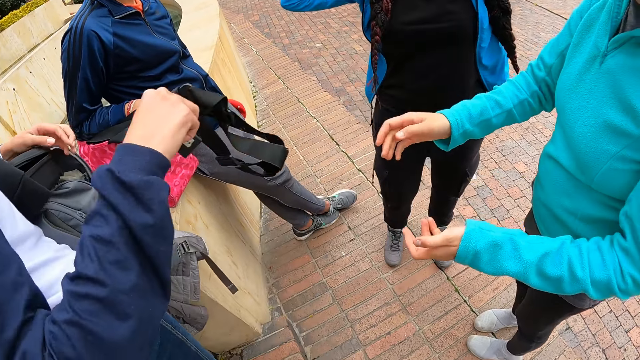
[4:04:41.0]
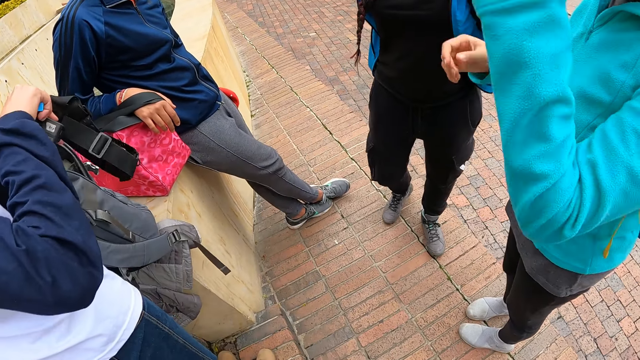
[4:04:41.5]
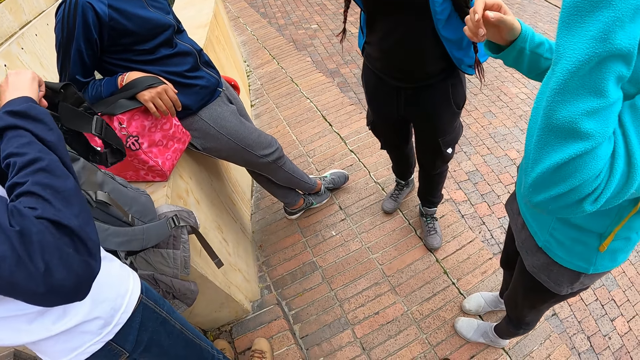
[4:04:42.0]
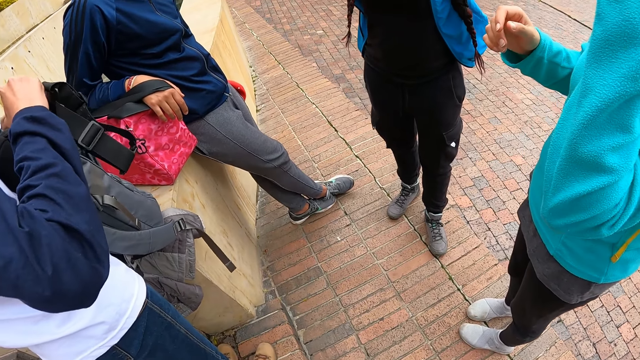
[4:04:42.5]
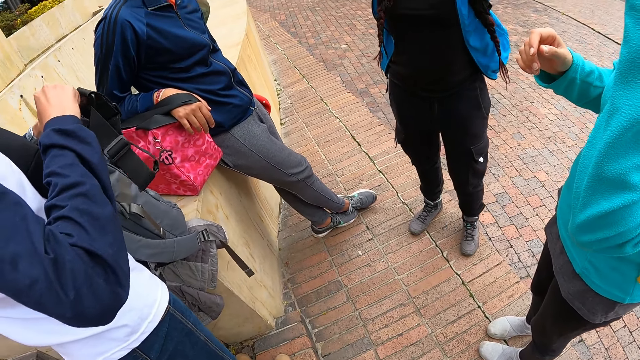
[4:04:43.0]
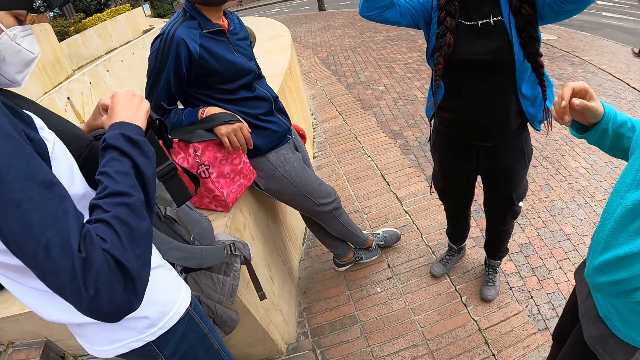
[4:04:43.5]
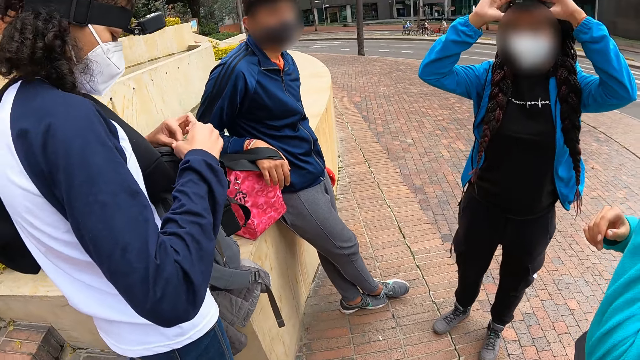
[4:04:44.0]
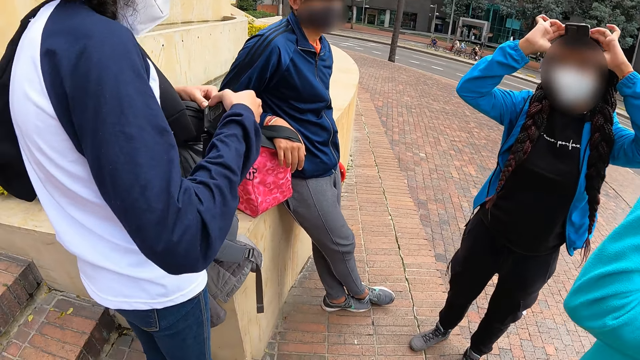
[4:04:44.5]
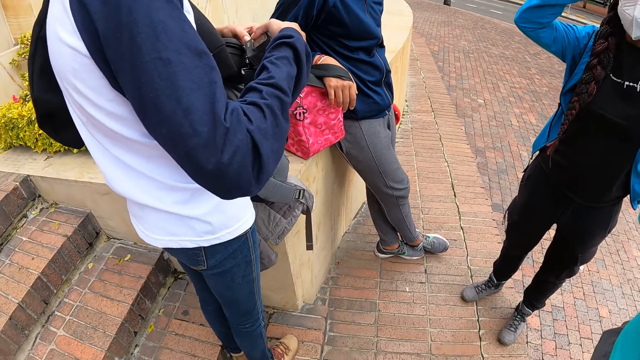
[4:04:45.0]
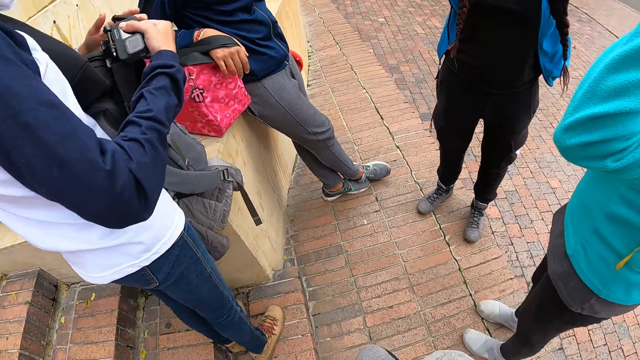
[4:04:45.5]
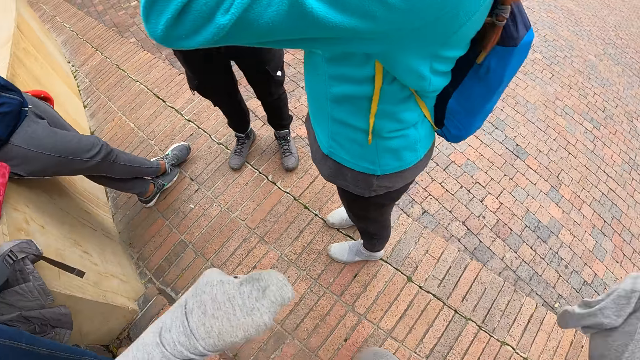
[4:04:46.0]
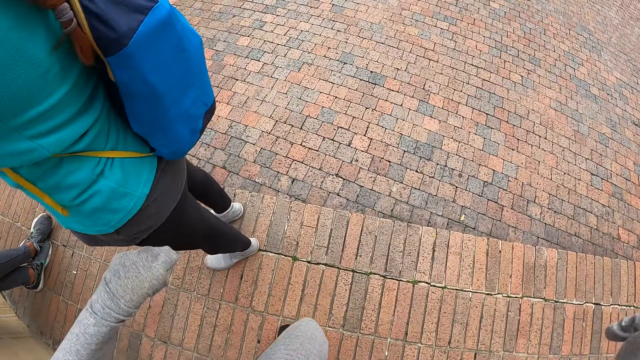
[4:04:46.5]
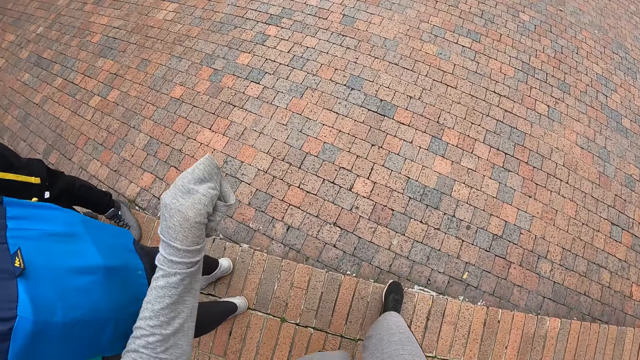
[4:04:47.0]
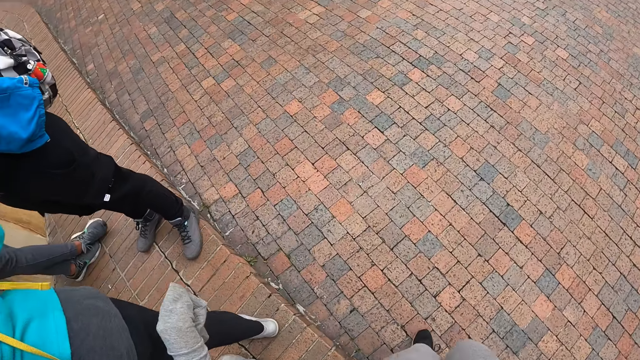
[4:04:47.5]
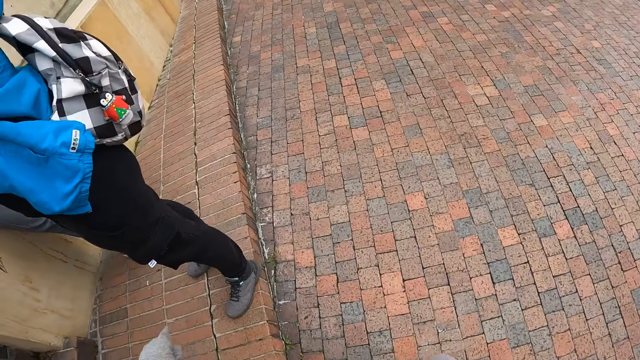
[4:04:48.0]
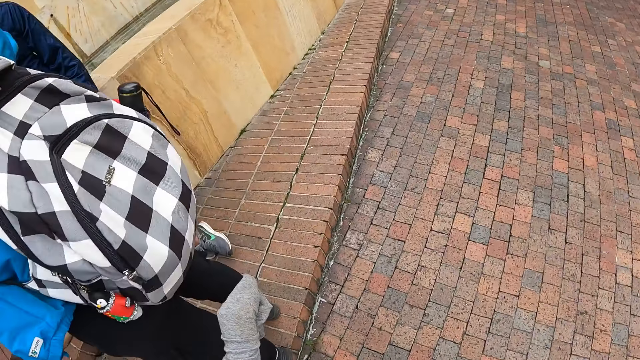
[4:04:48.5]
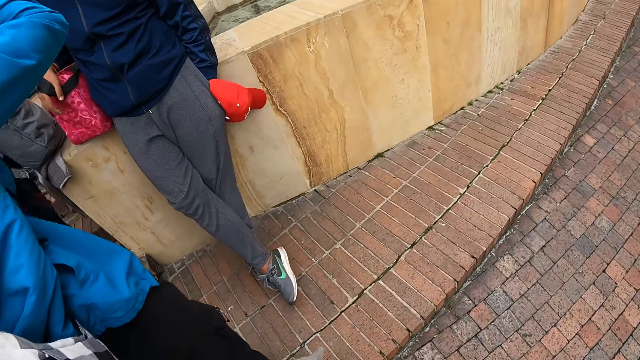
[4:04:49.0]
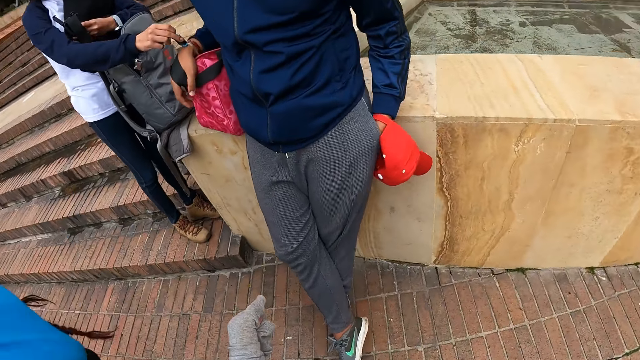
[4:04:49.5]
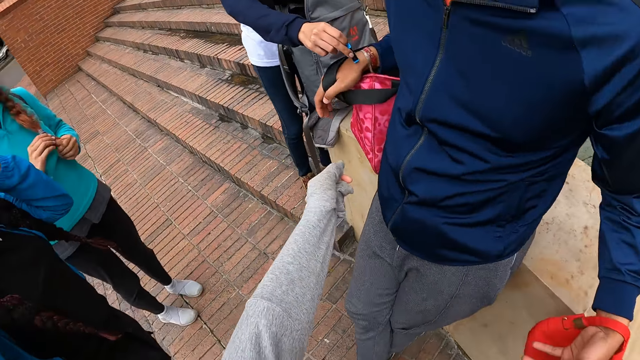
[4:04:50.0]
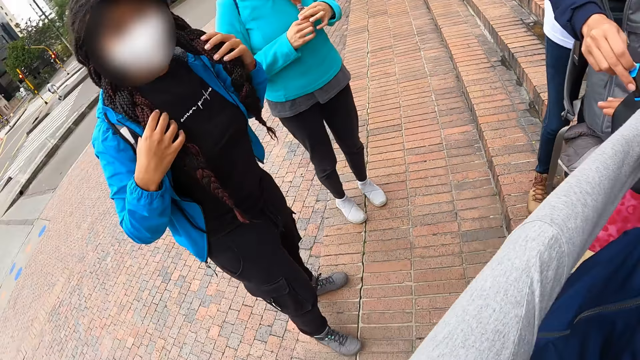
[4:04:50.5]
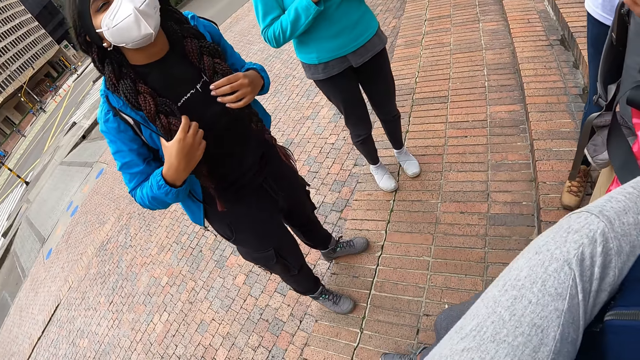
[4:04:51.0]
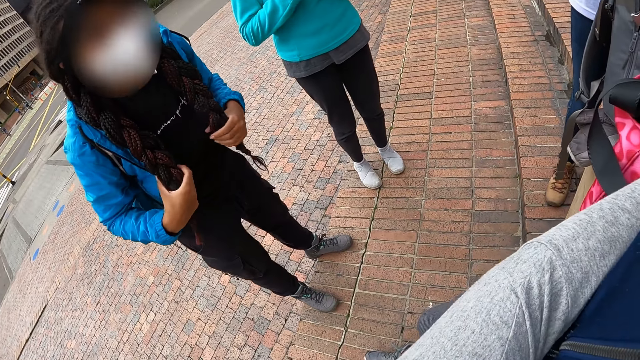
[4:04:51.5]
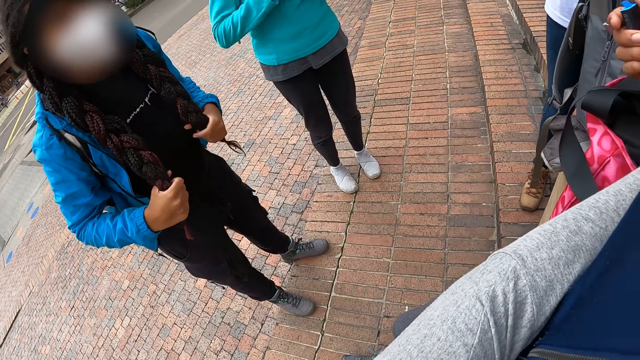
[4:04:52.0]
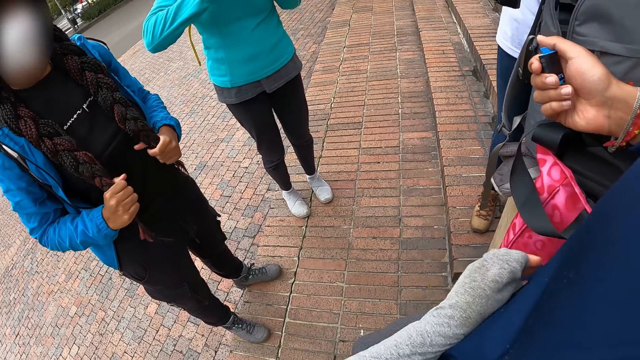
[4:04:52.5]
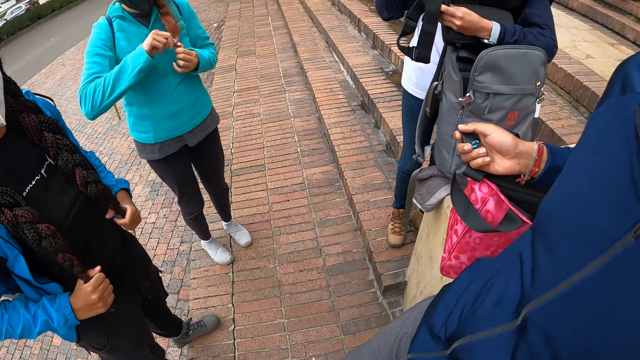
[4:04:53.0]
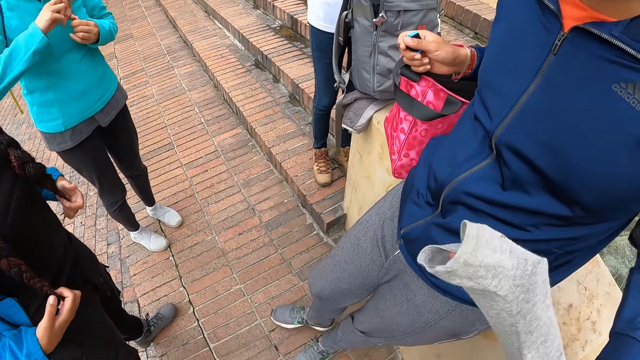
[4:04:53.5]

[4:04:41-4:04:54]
The woman checks the head strap camera with her hands. The camera wearer walks around. Another woman touches her hair with her hands. A third woman touches her hair with her hands. The camera wearer interacts with the third woman. They hug a man.

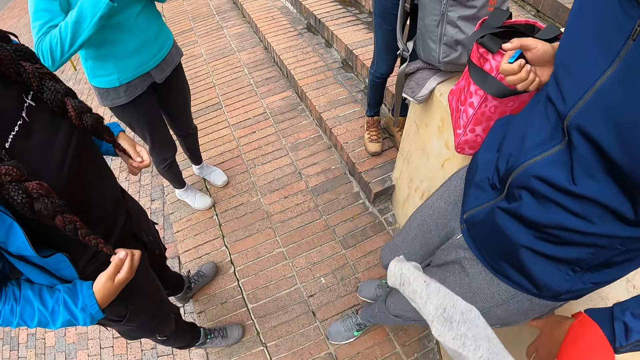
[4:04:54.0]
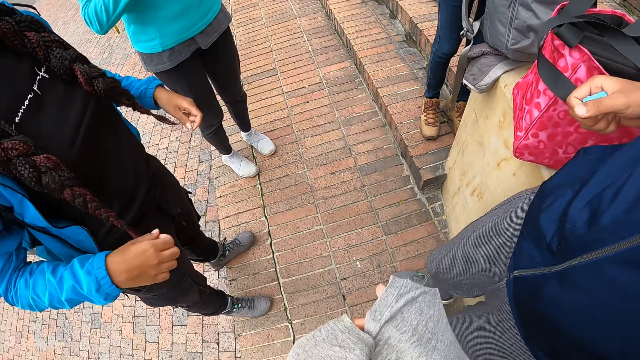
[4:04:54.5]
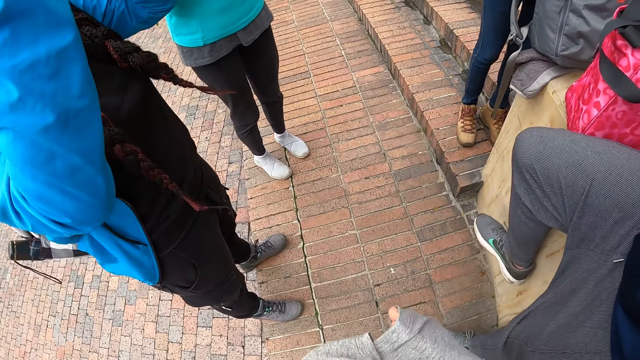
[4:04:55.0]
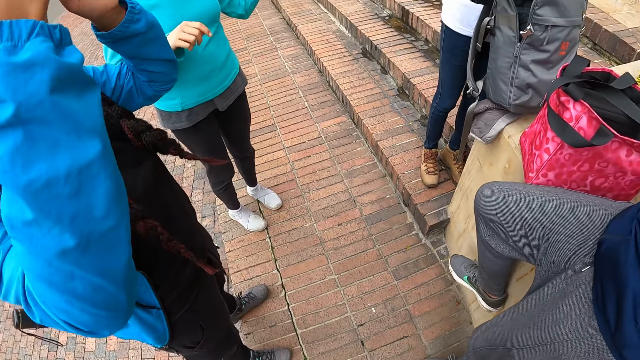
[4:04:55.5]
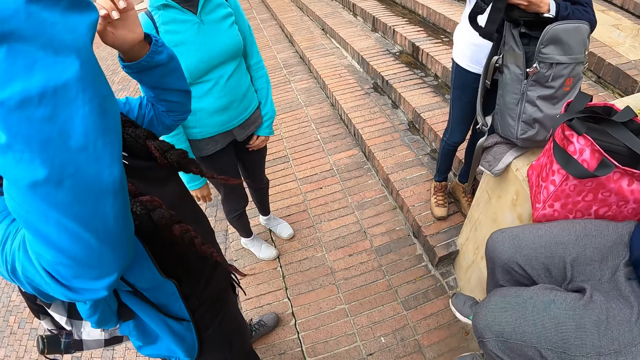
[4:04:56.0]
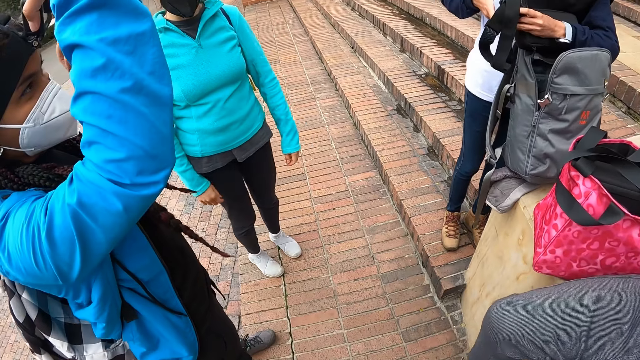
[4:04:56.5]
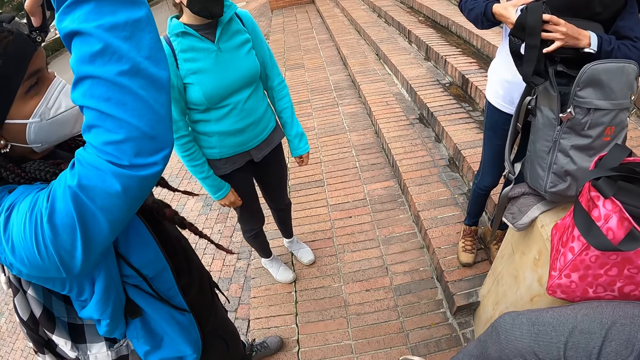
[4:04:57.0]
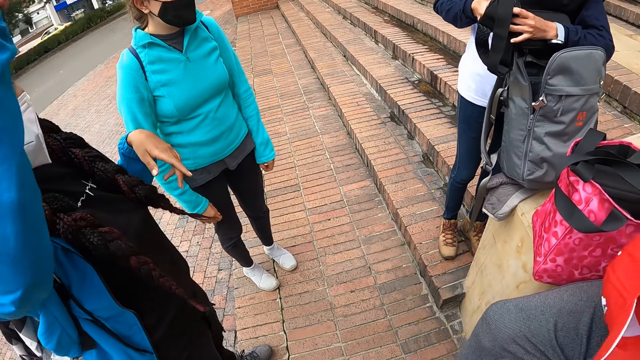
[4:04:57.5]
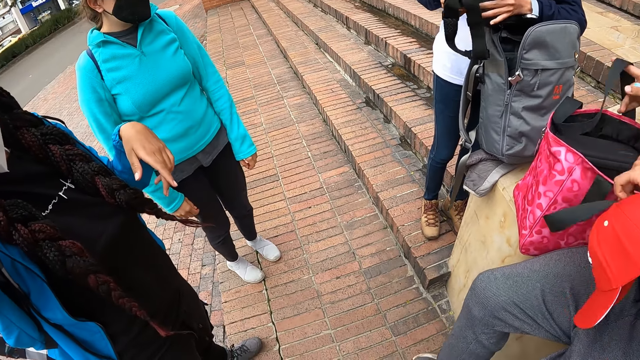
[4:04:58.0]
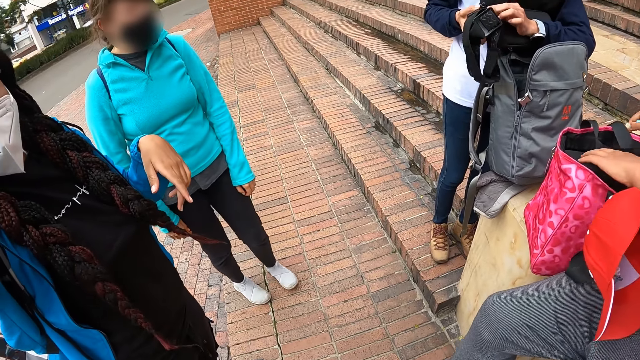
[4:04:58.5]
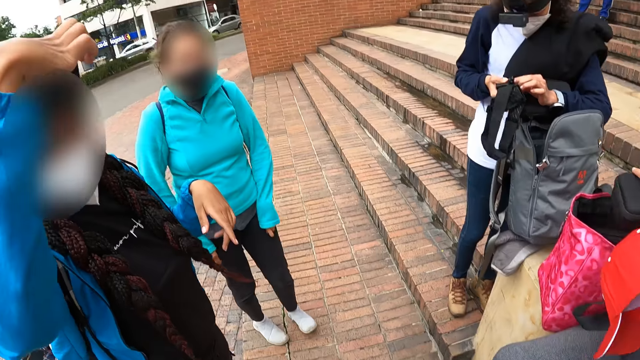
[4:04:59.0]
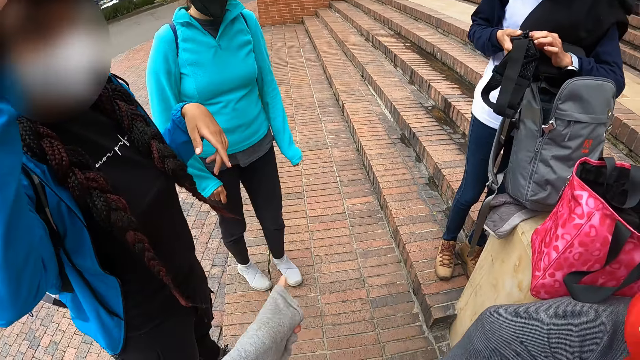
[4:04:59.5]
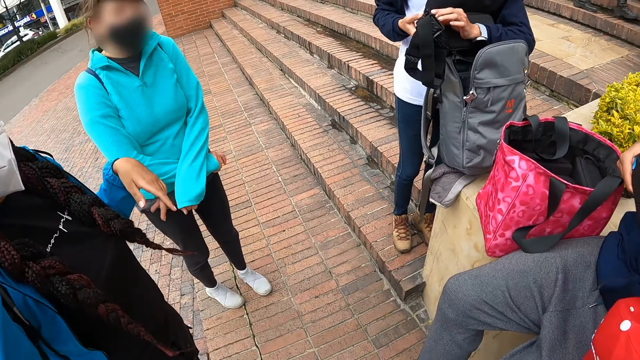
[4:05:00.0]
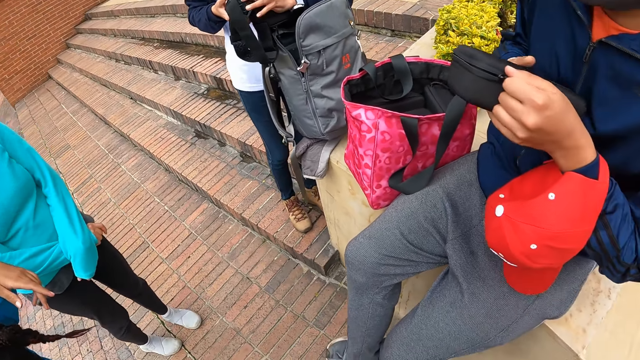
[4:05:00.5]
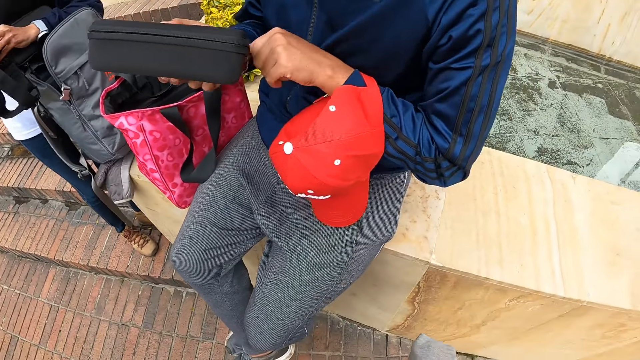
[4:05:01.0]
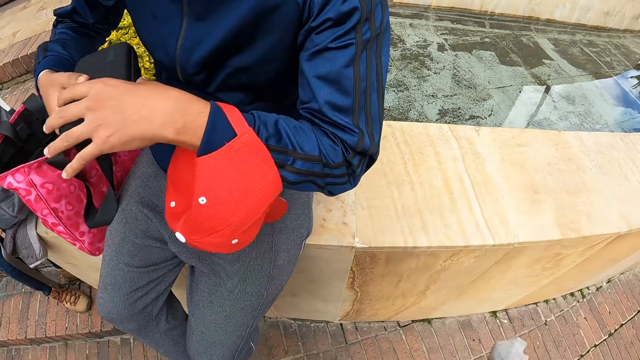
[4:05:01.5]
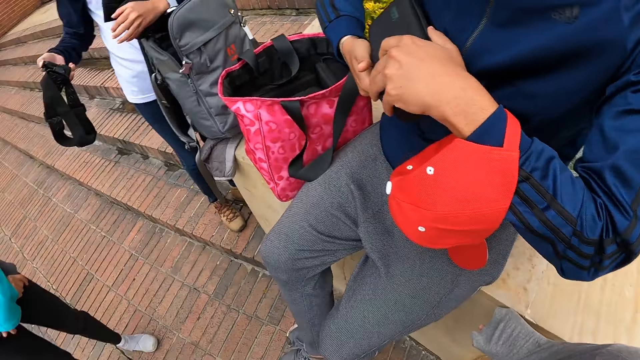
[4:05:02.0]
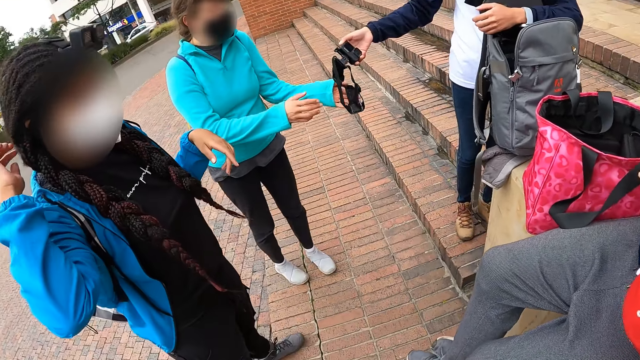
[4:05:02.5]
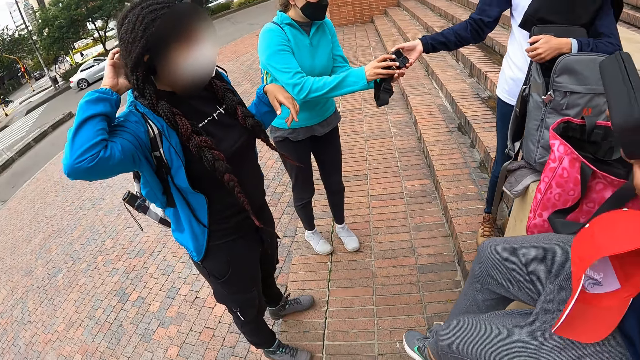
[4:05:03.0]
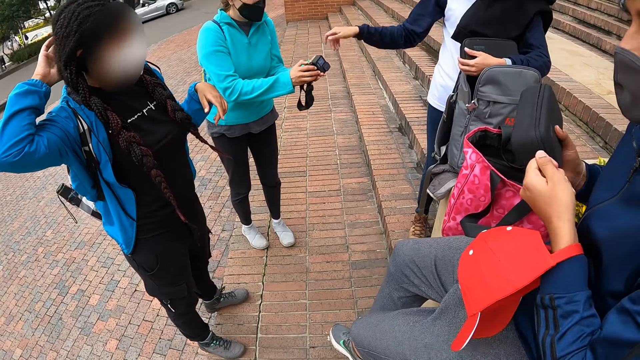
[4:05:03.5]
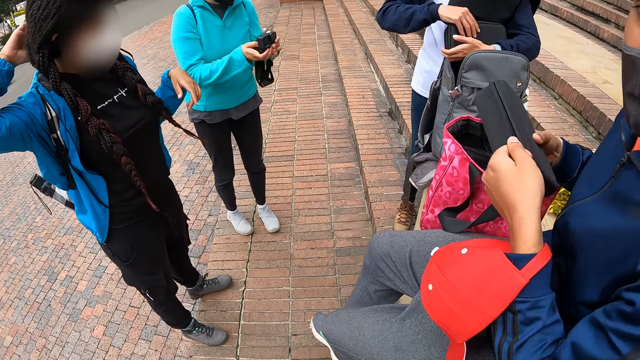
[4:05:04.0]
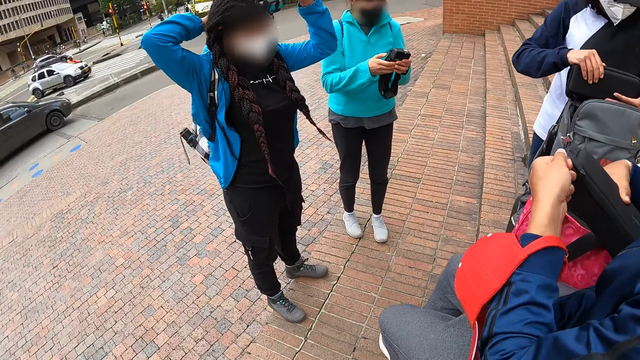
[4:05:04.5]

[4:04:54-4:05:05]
The camera wearer touches the cloth. The woman adjusts the head strap camera with her right hand. The man takes out the pouch from the bag on the concrete deck with his left hand. The camera wearer points the finger. The man opens the pouch with his left hand. The camera wearer walks around. Another woman passes the head strap camera in her right hand to a third woman. The first woman adjusts the head strap camera on her head with her hands. The man closes the pouch in his right hand with his left hand. The third woman checks the camera with both hands.
